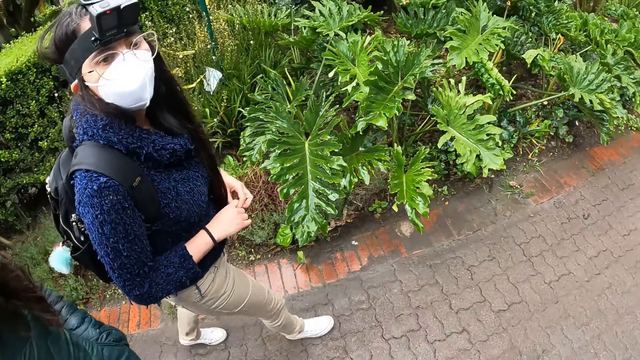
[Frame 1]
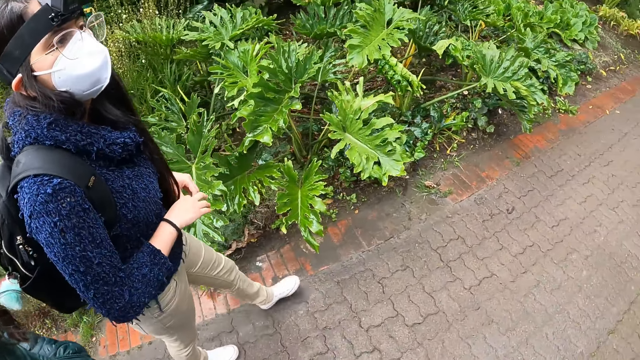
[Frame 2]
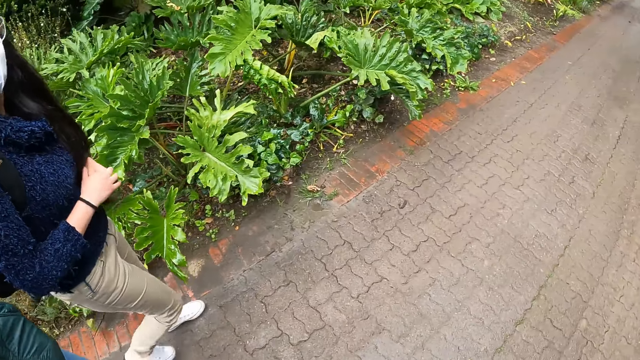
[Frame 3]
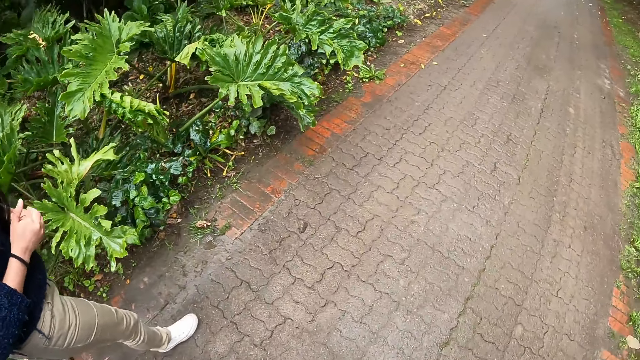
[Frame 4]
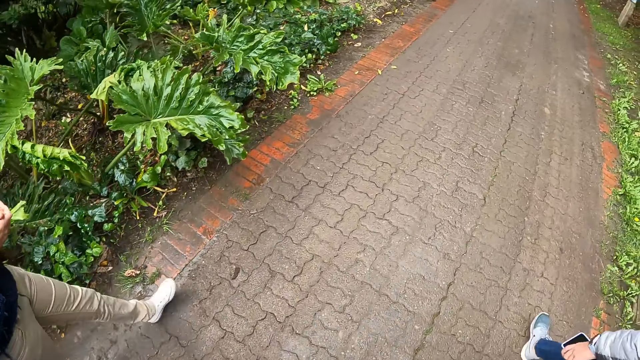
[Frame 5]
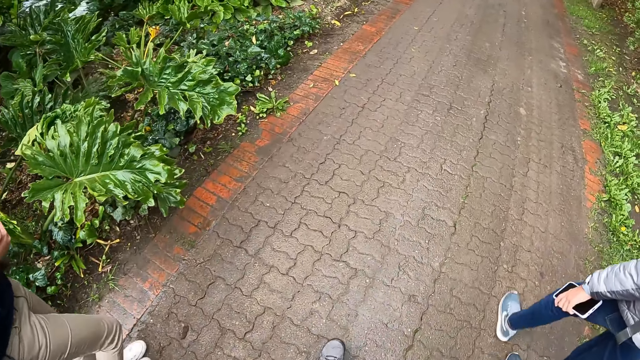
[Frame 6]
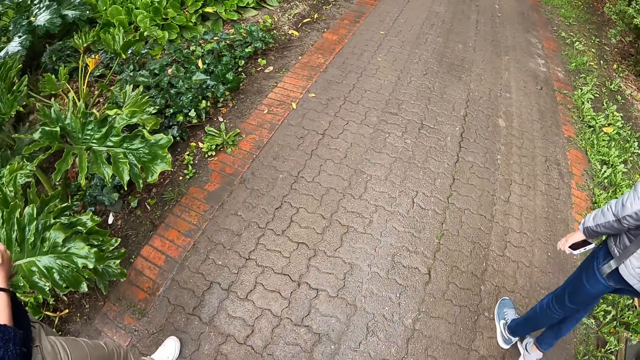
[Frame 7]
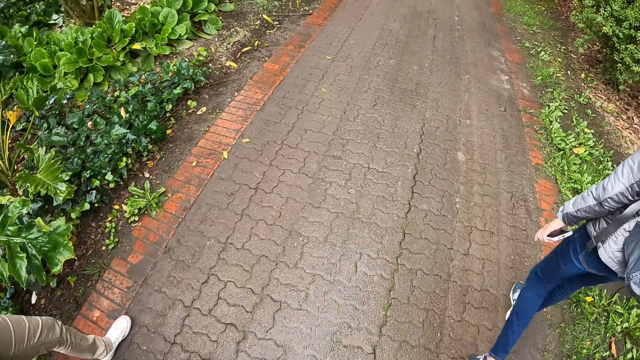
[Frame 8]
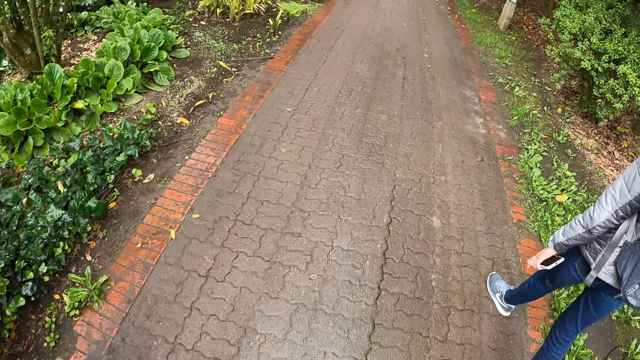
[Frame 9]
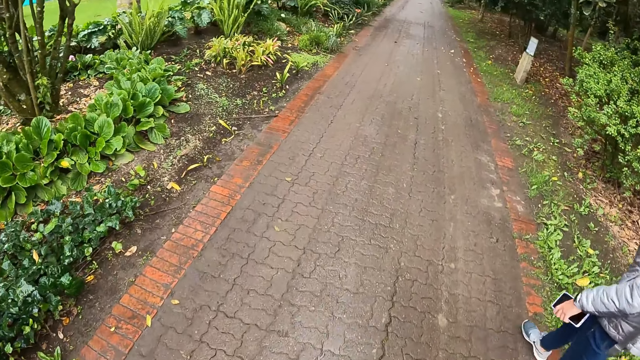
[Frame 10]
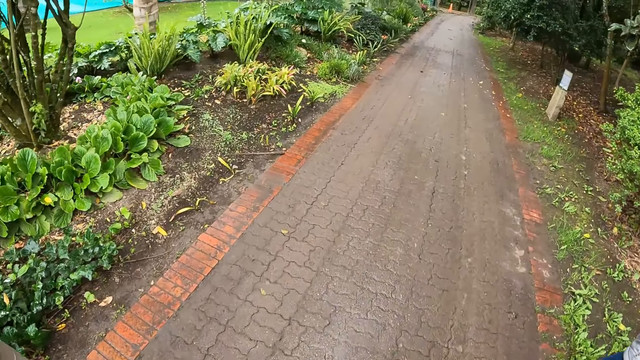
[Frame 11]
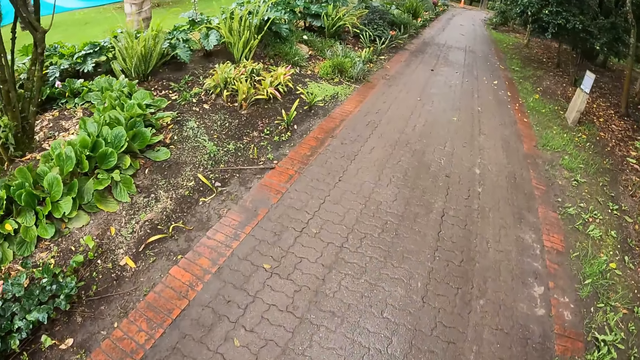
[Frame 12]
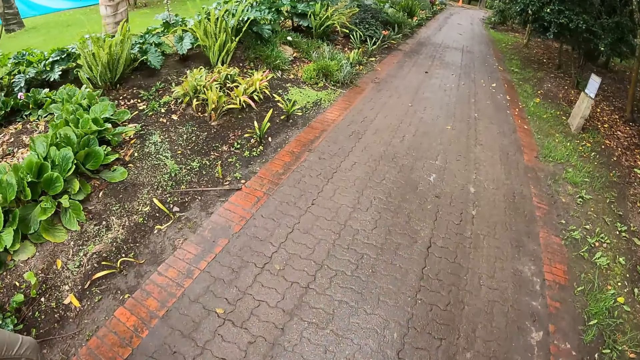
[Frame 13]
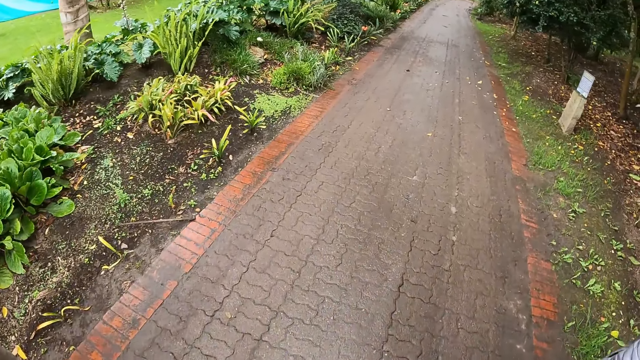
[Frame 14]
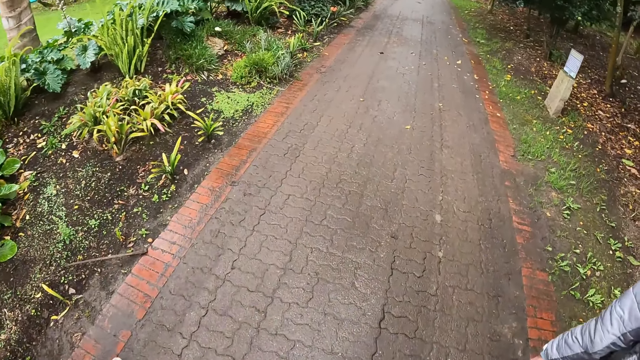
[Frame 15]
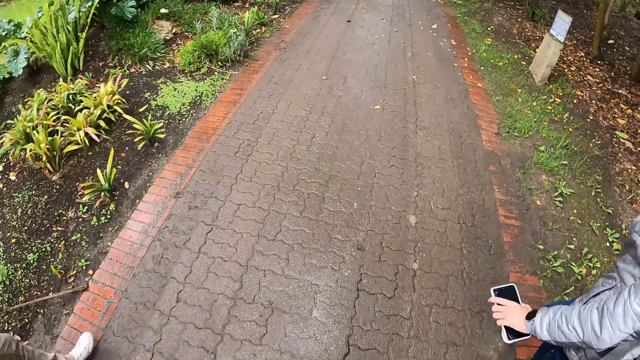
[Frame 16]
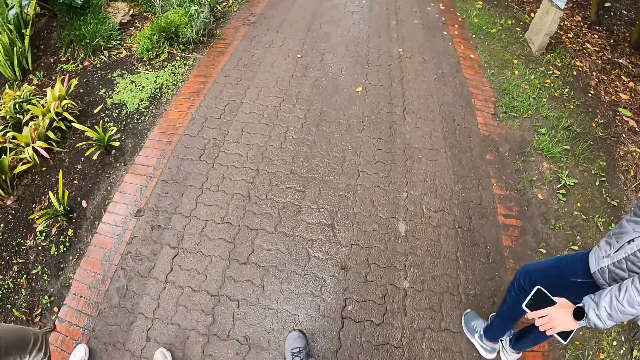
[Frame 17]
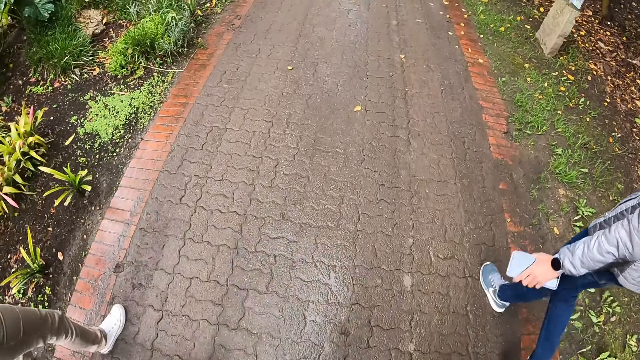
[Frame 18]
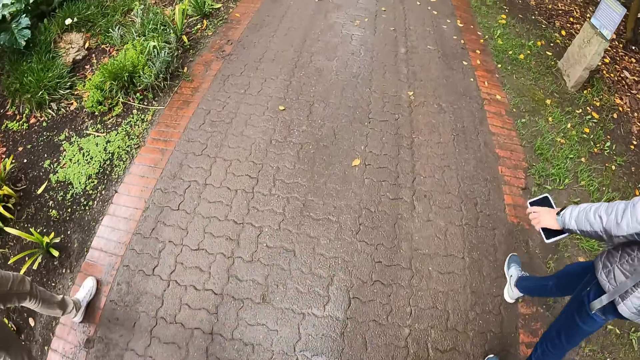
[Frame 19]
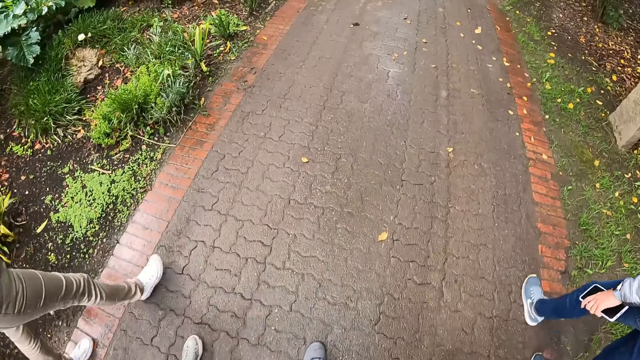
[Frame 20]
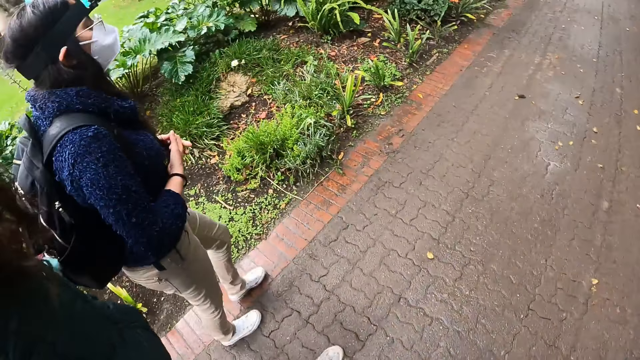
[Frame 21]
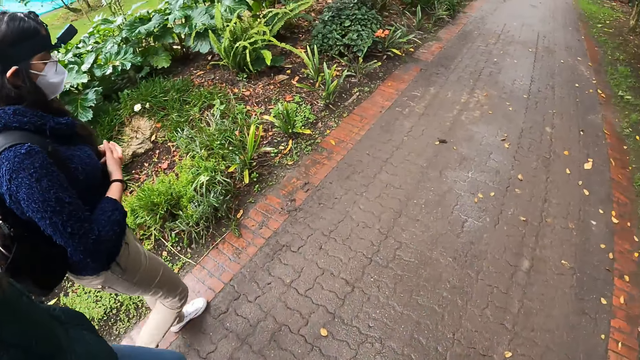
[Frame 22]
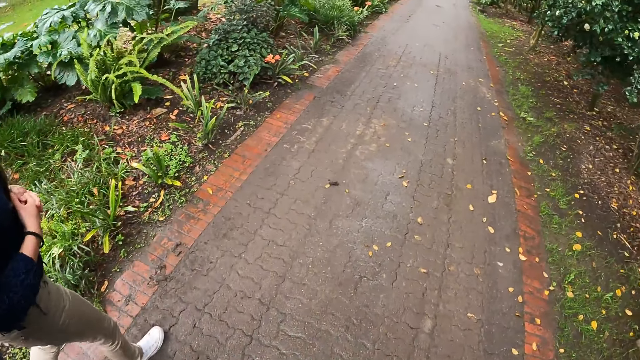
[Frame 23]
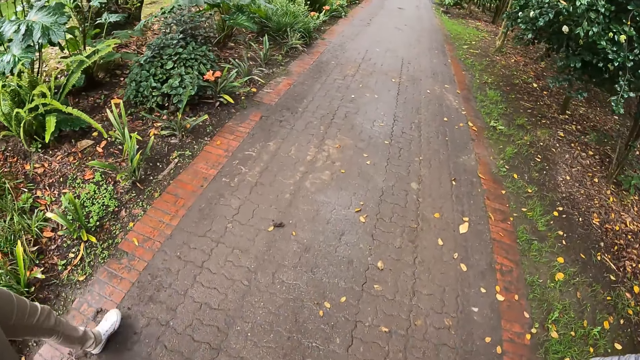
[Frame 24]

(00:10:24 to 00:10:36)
The camera wearer talks to a man.

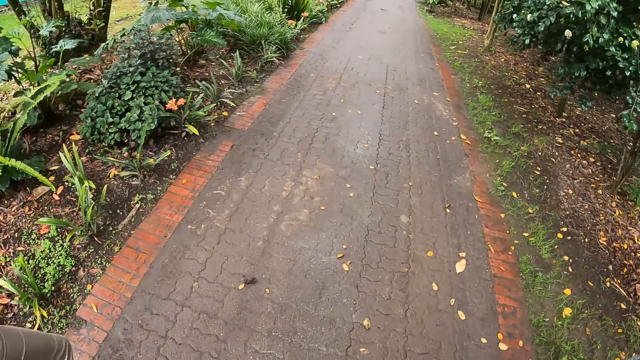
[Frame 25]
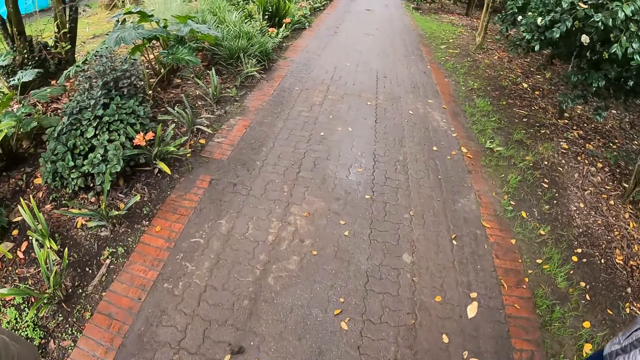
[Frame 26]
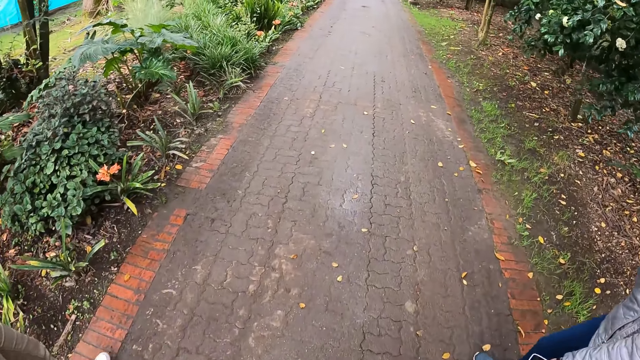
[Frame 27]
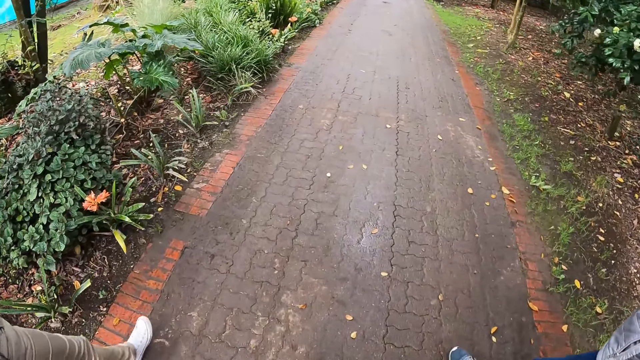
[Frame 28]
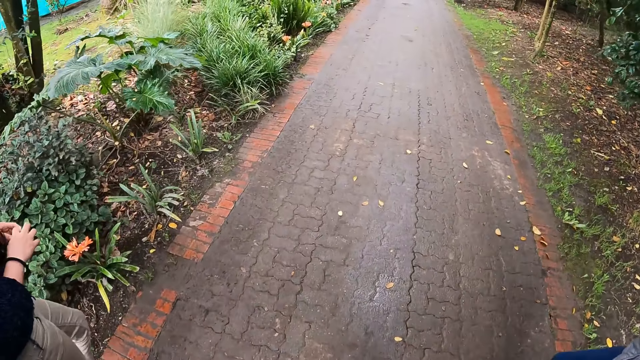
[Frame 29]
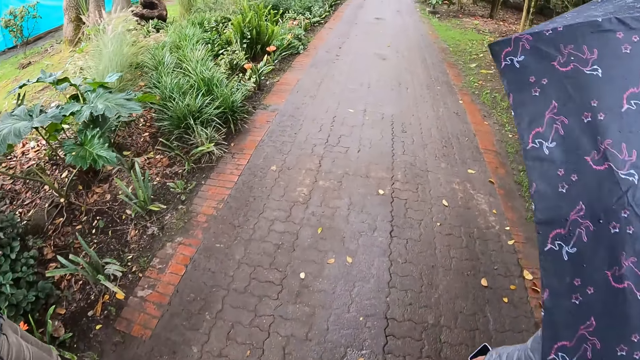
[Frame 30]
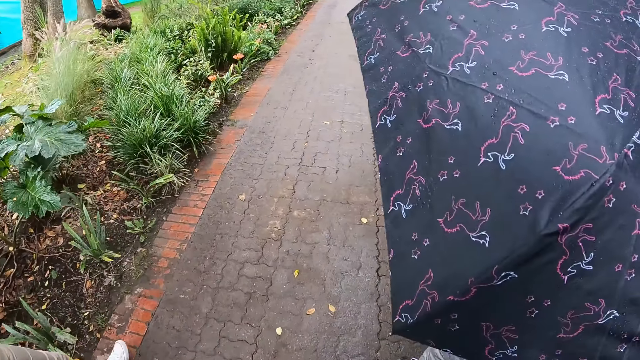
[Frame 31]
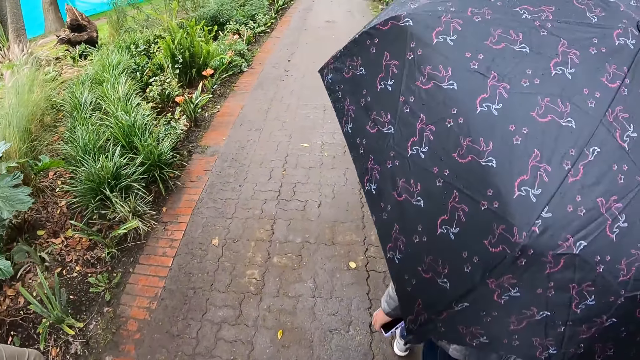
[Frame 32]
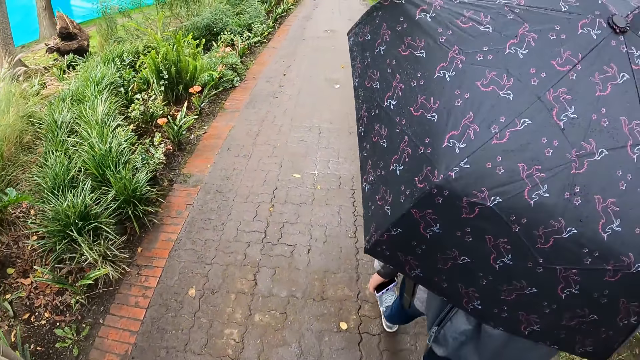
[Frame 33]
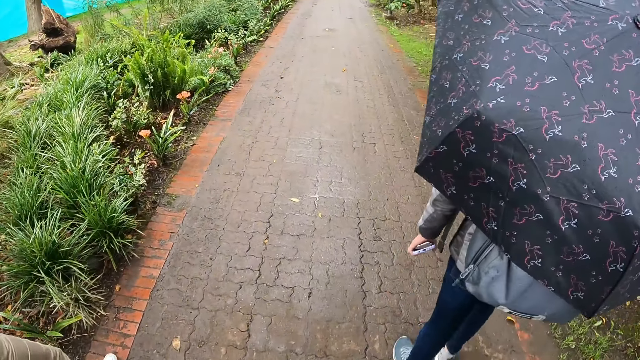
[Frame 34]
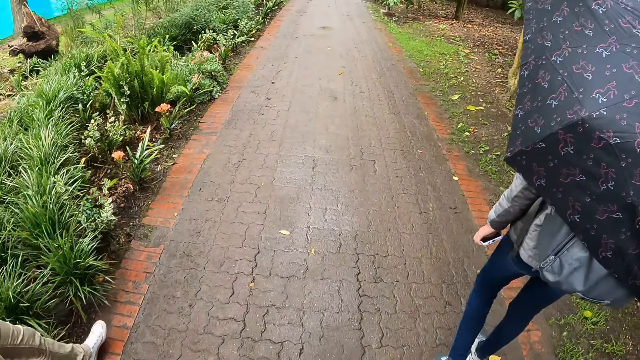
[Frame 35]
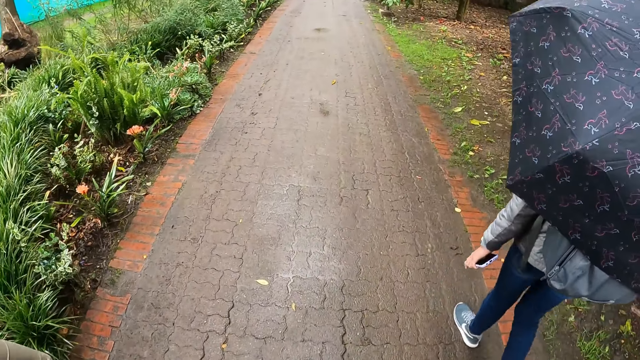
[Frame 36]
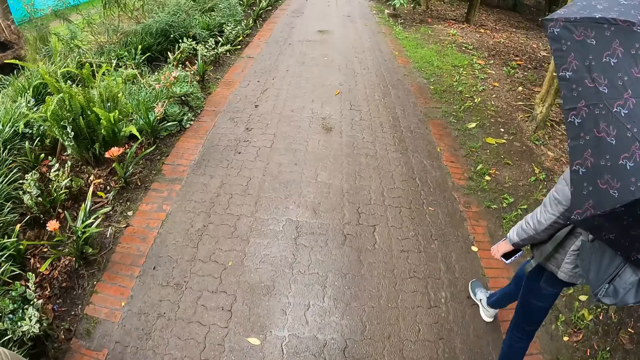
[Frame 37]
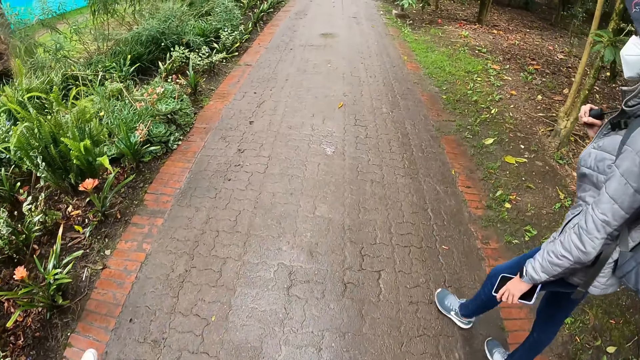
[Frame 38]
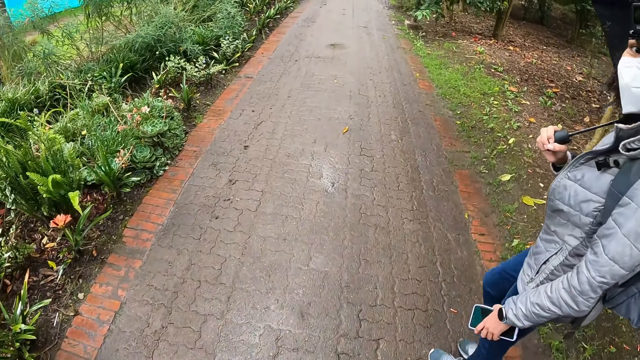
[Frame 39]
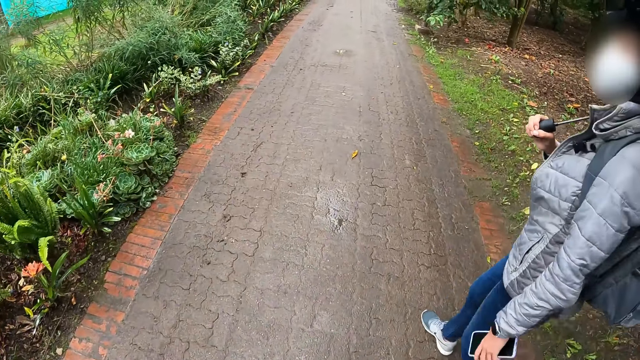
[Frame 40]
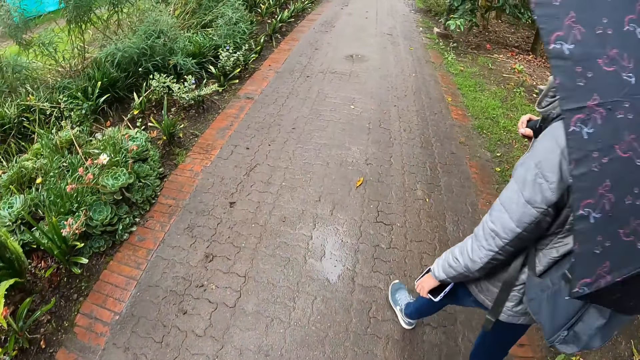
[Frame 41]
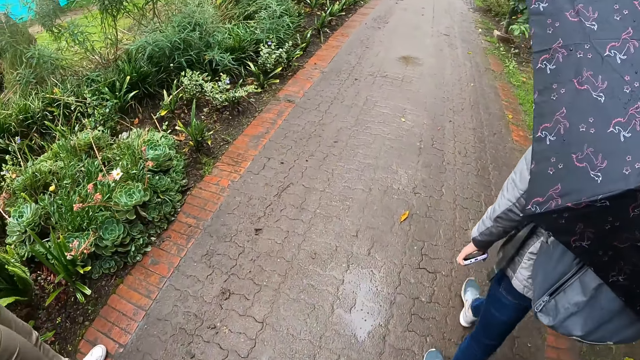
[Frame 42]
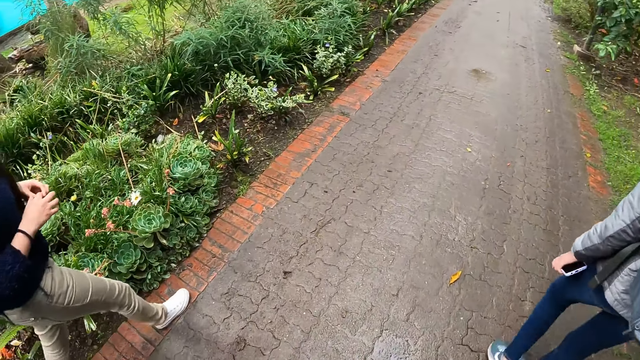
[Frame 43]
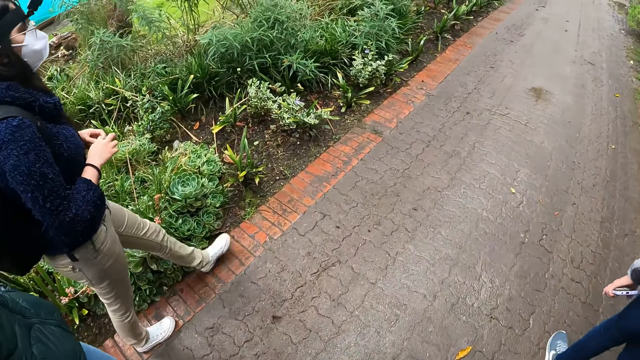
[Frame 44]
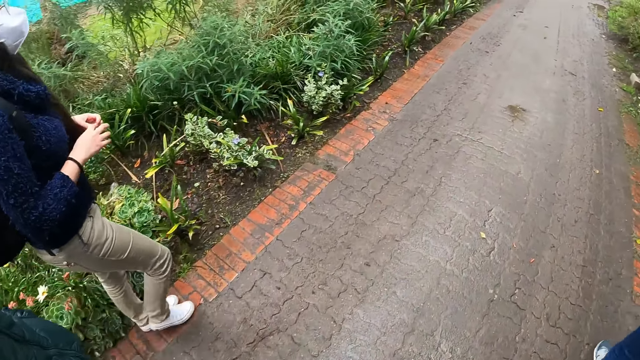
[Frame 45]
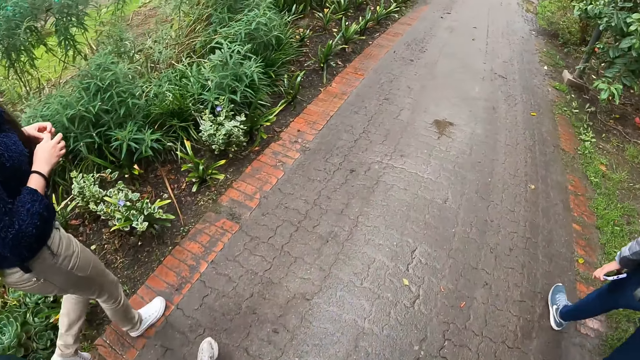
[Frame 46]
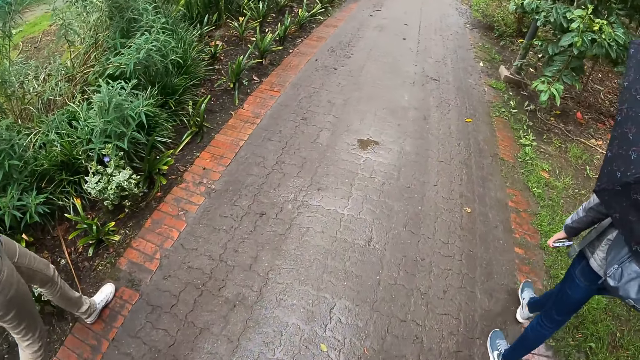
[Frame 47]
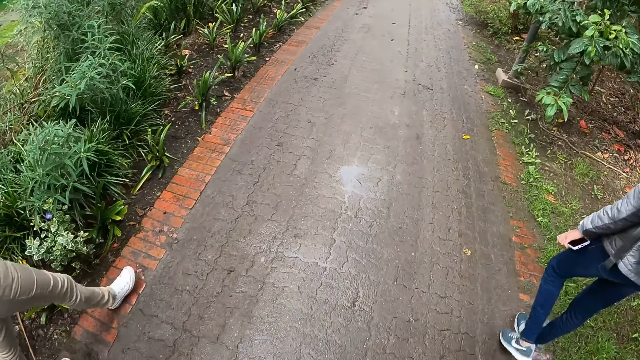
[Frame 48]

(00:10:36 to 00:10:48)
A man stares at the camera wearer.
